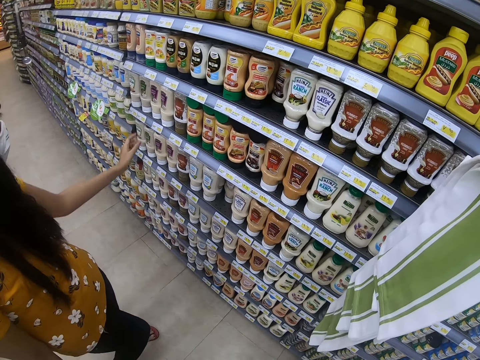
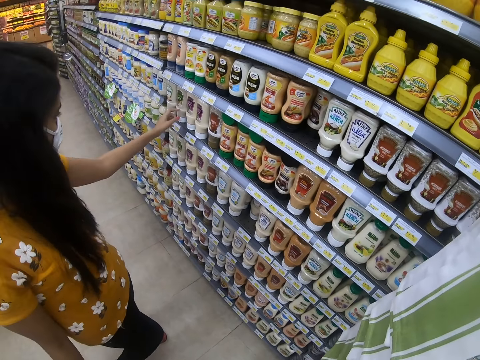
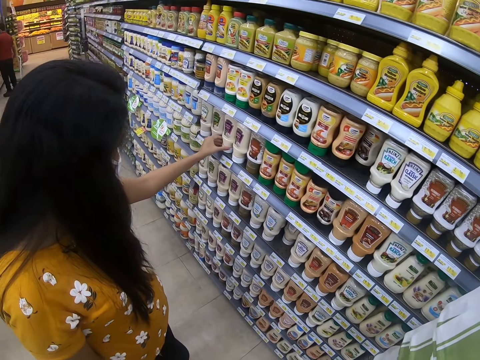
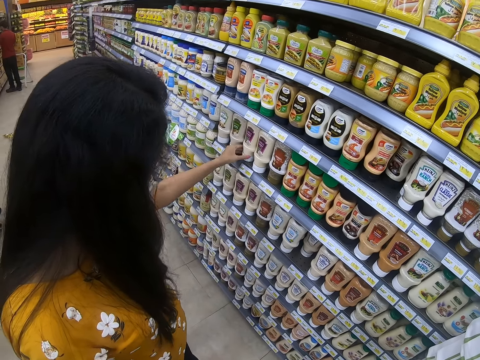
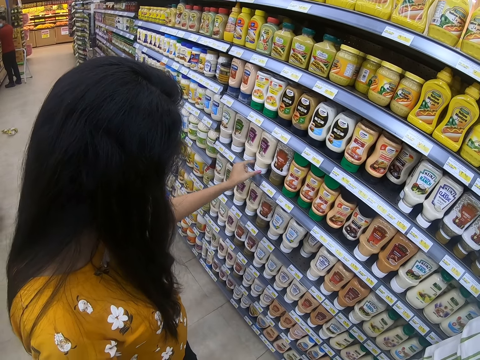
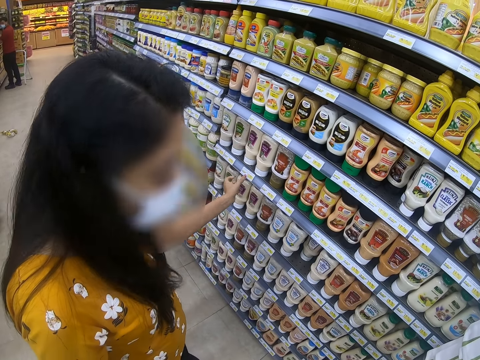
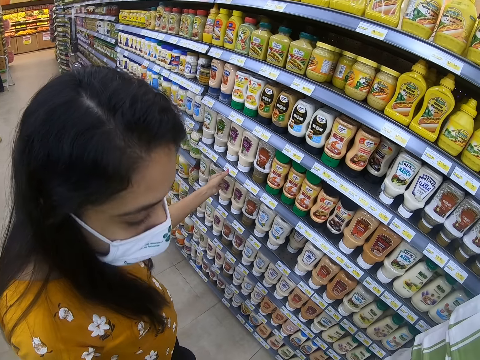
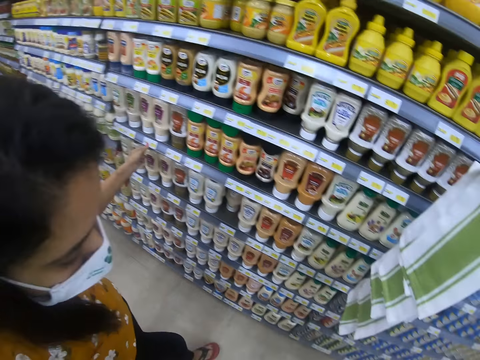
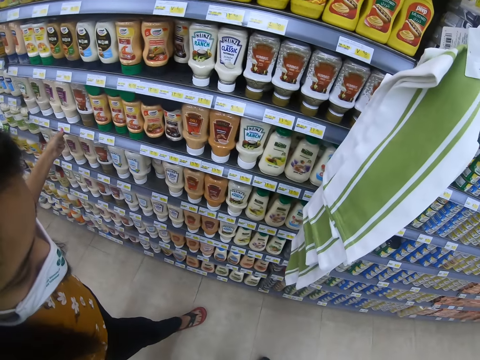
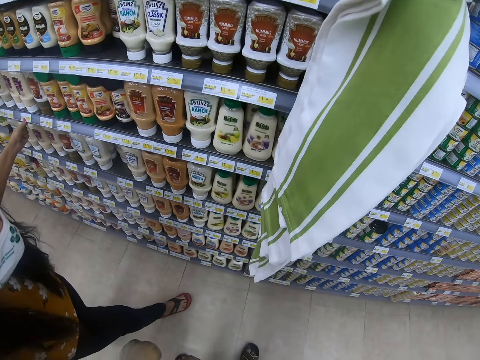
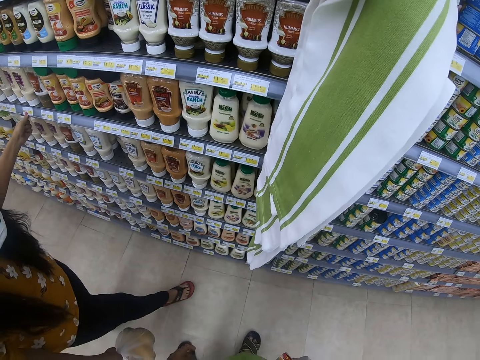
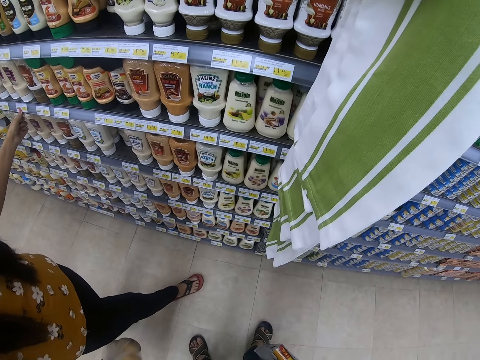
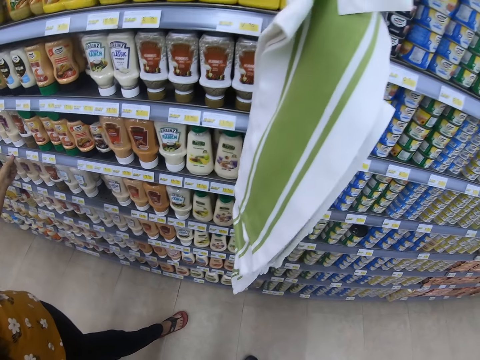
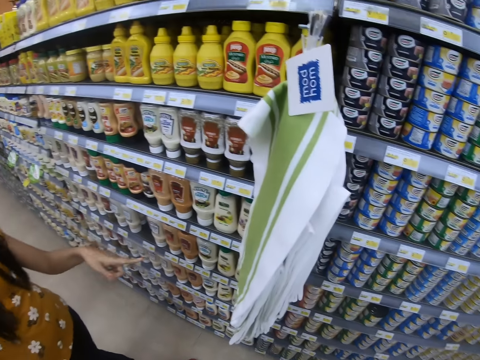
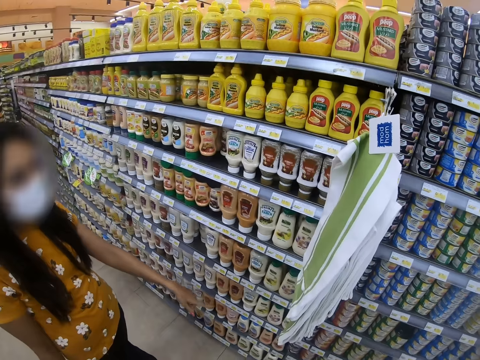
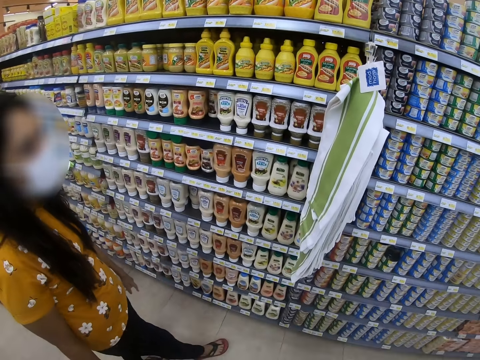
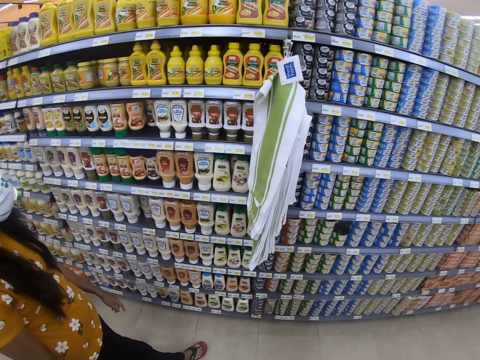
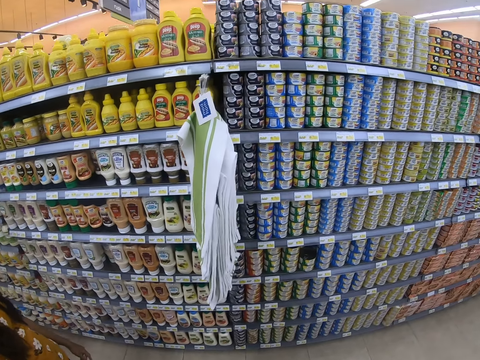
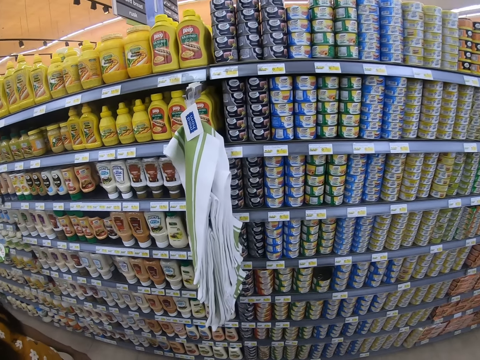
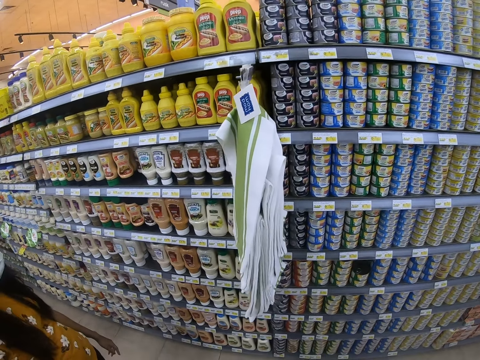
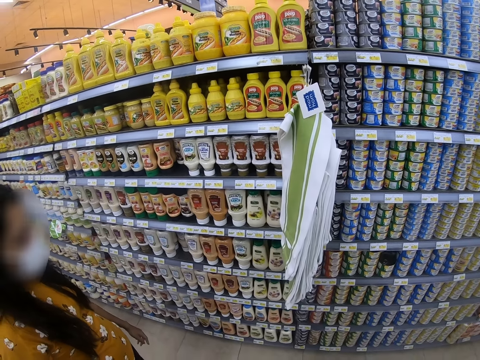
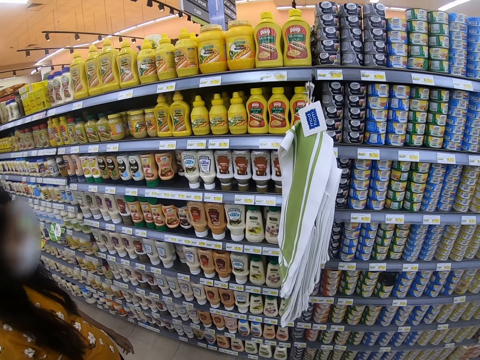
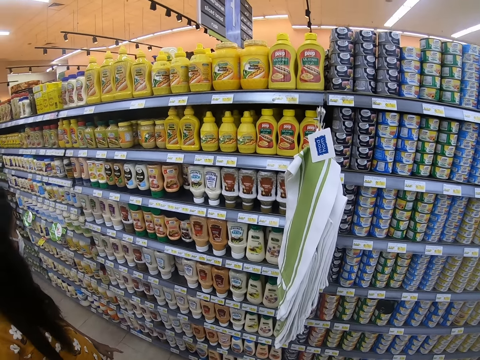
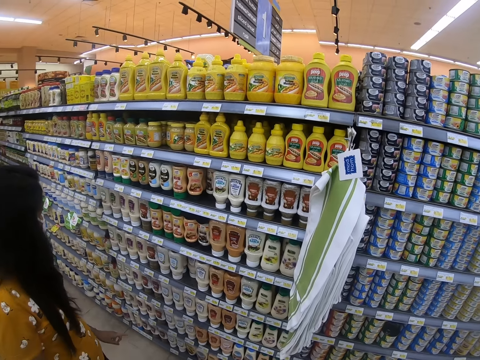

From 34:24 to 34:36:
A person touches a bottle of chili on the shelf. The person points at the bottle of chili on the shelf. The camera wearer dialogues with the person. They look around.

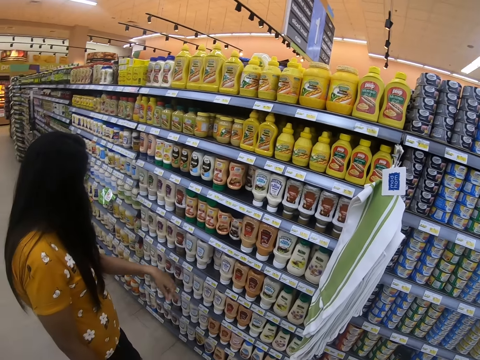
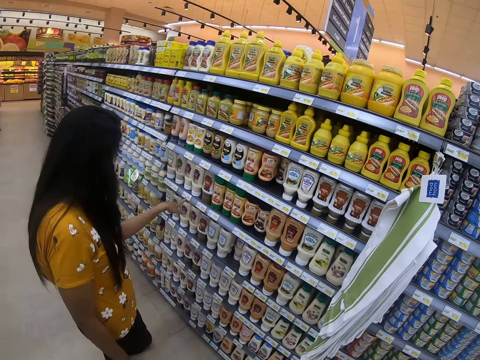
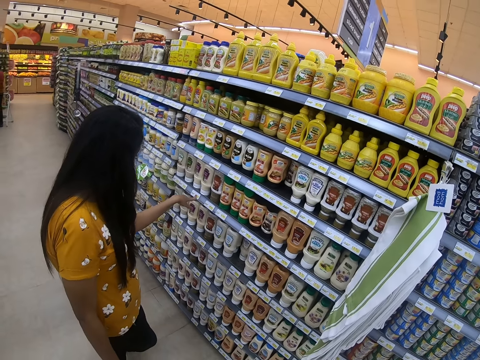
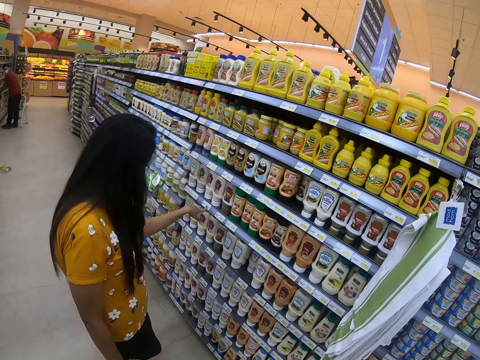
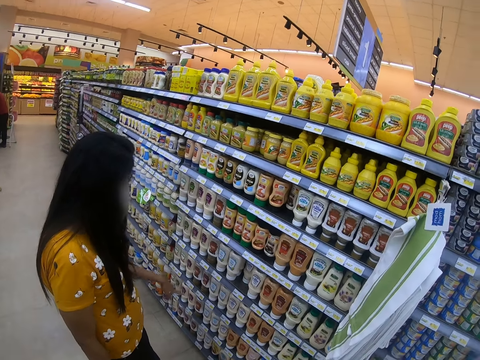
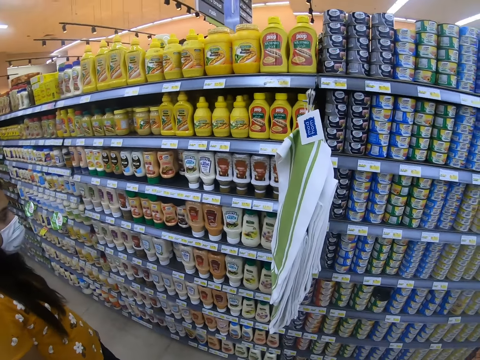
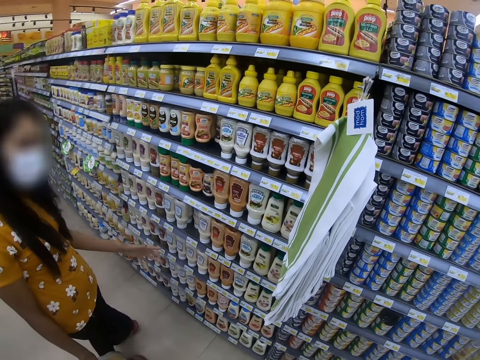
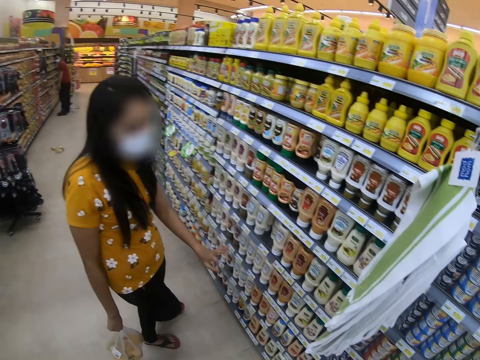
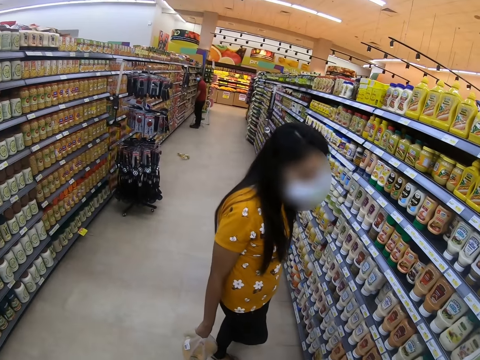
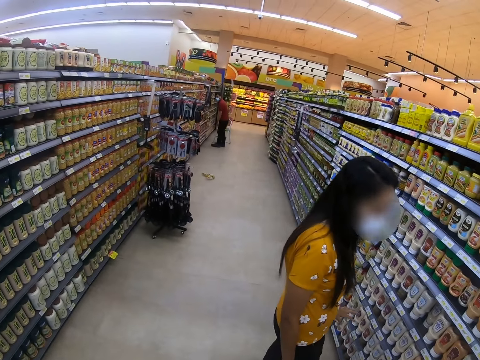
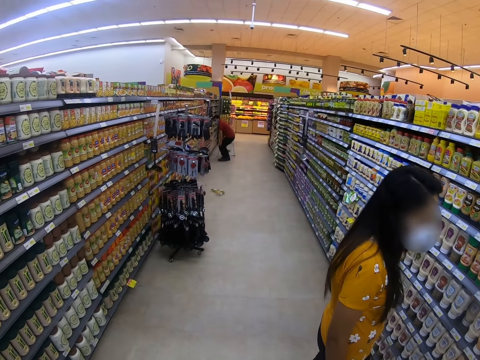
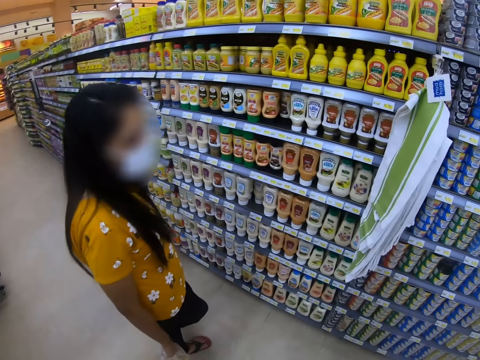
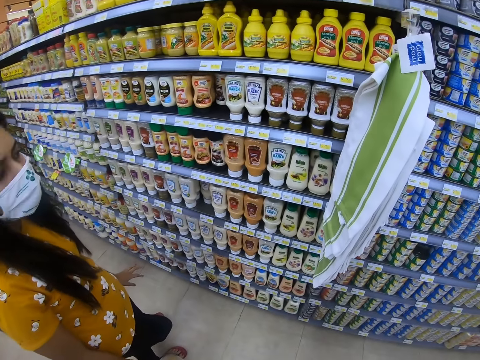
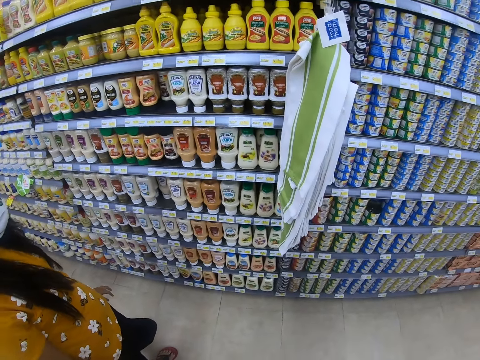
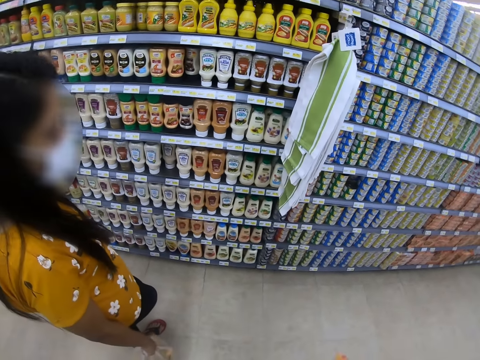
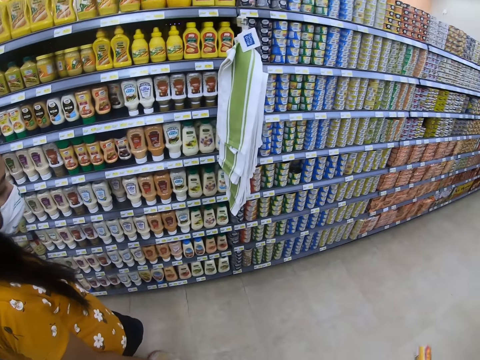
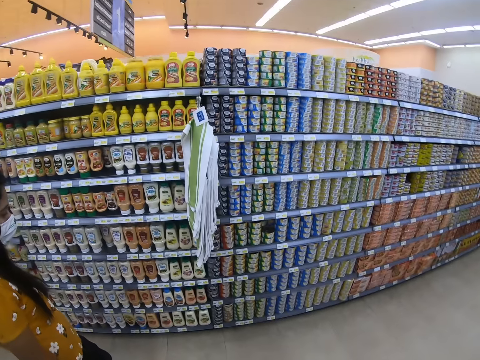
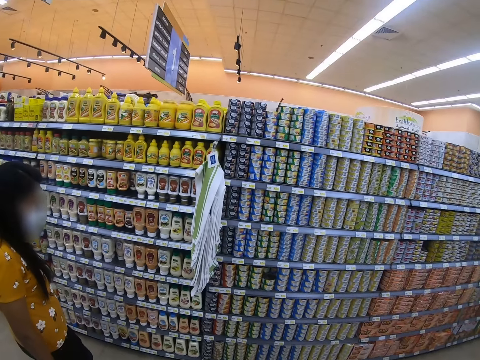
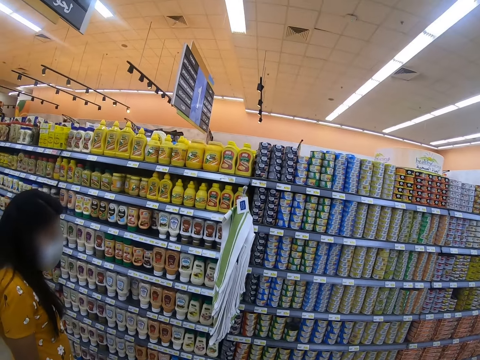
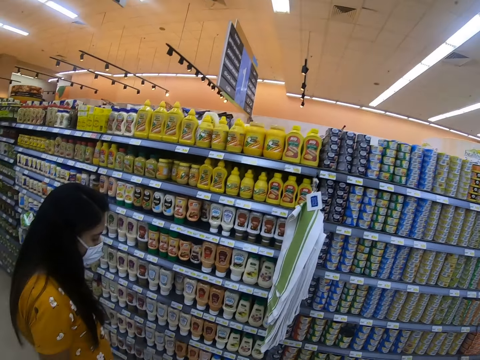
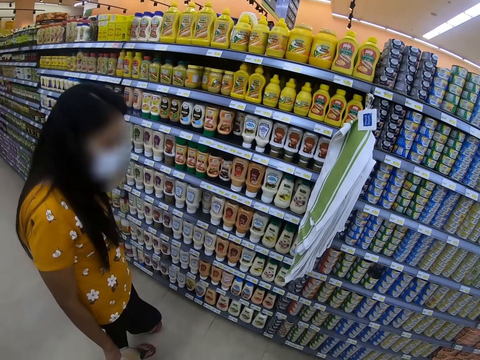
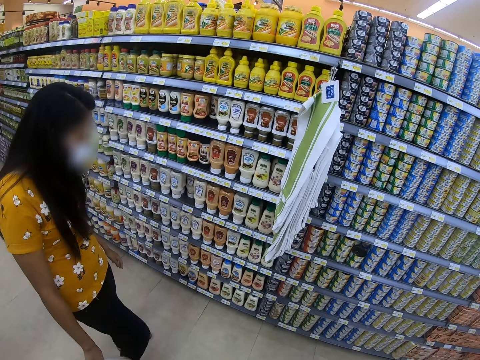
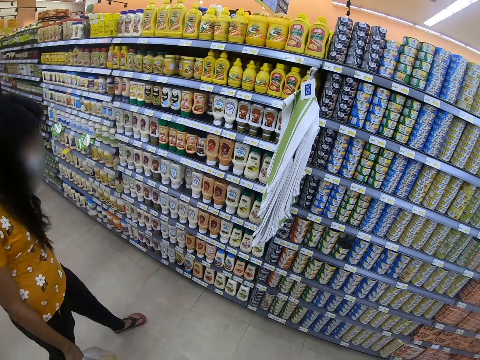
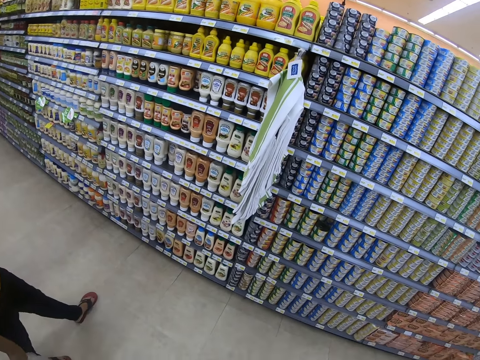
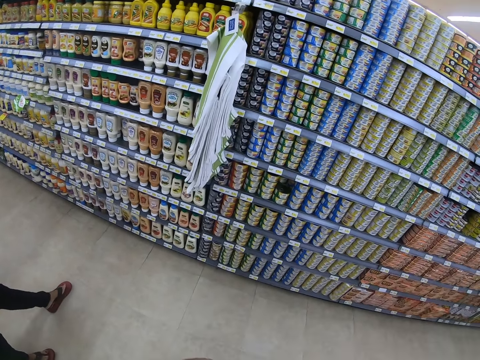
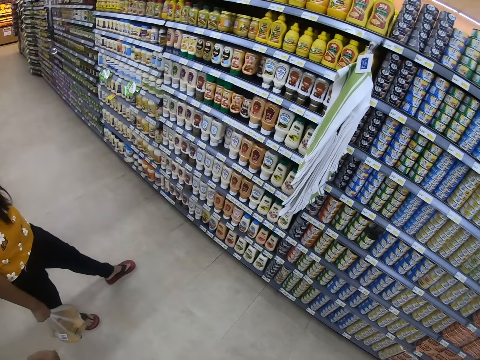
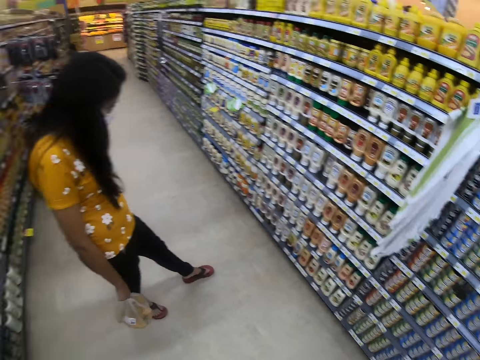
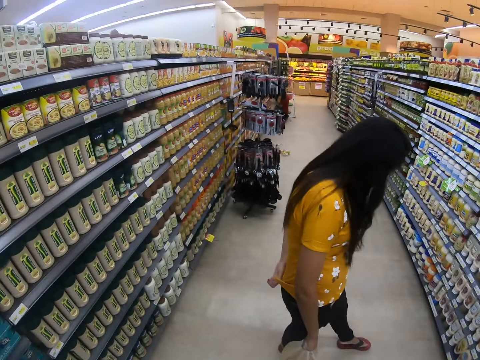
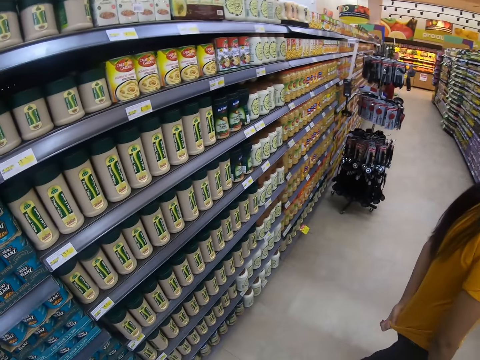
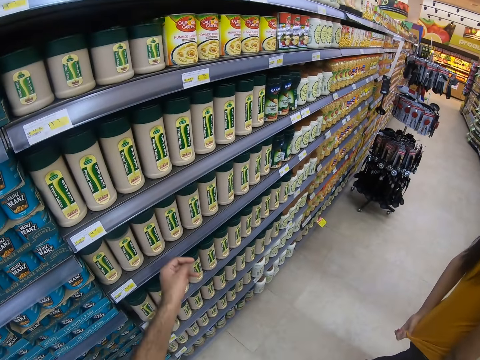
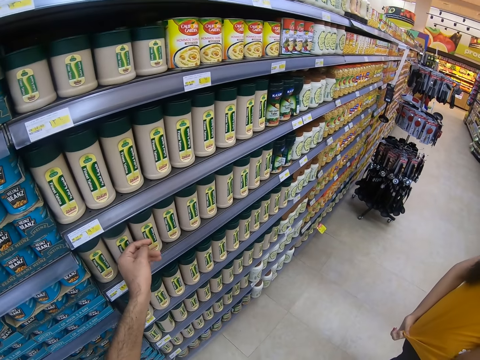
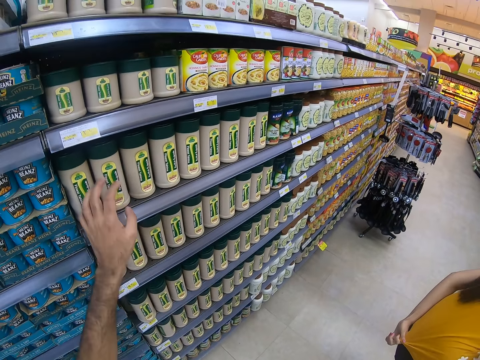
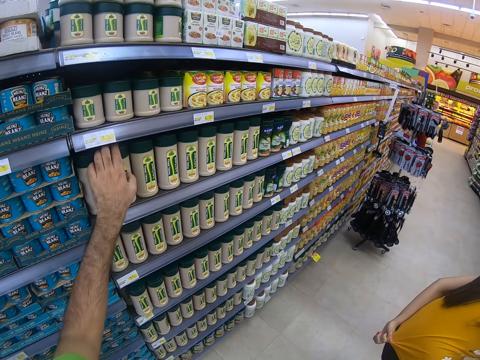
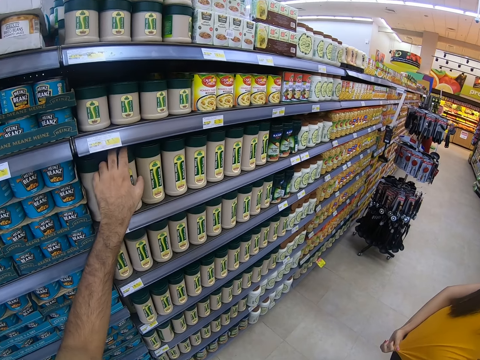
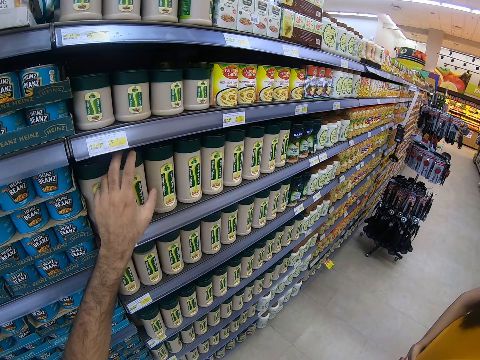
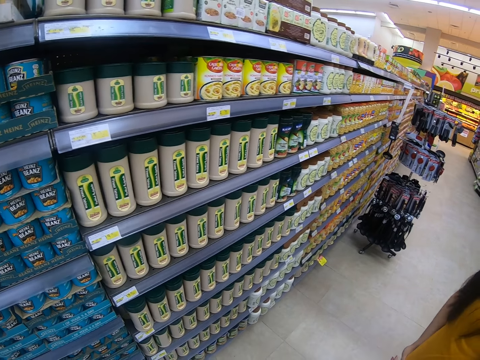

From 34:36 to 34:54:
A person points at a bottle of chili on the shelf. The person points at a price tag and sways a hand. The camera wearer looks around. The person straightens a shirt. The camera wearer taps fingers and touches a tin of chili on the shelf.
